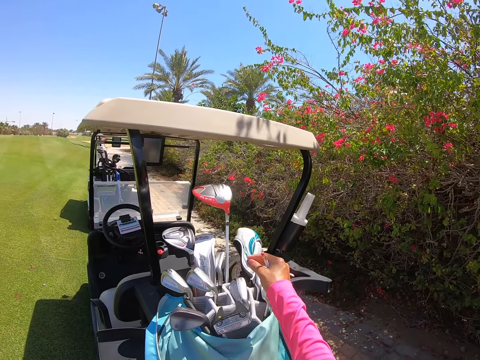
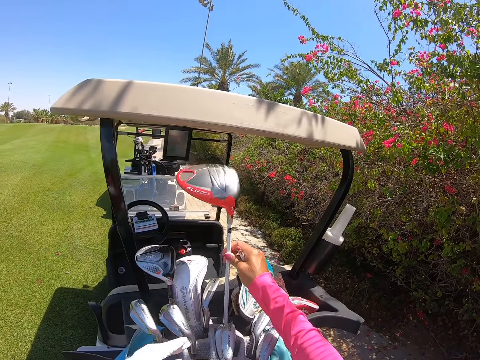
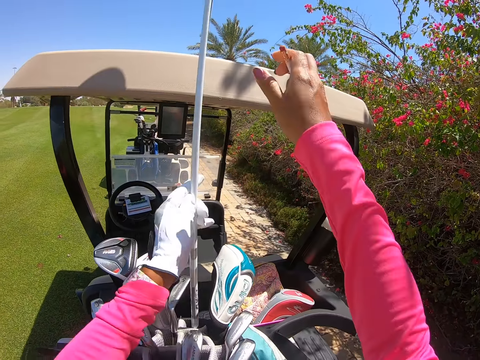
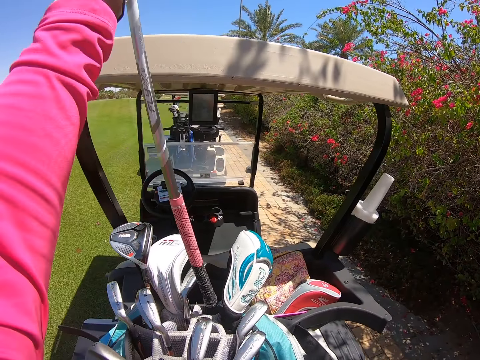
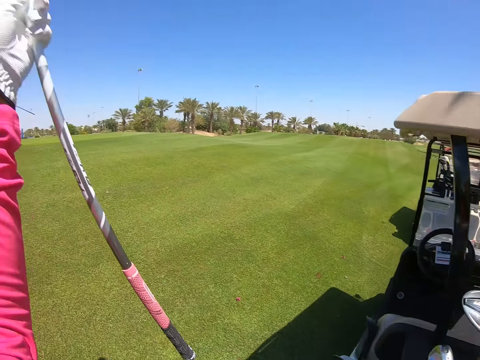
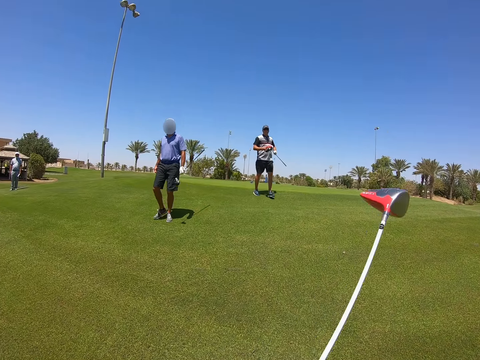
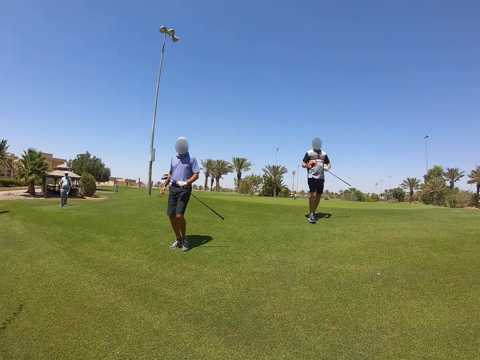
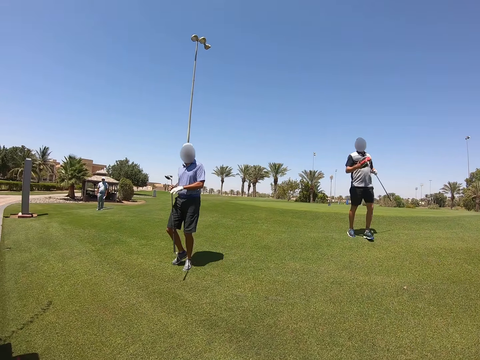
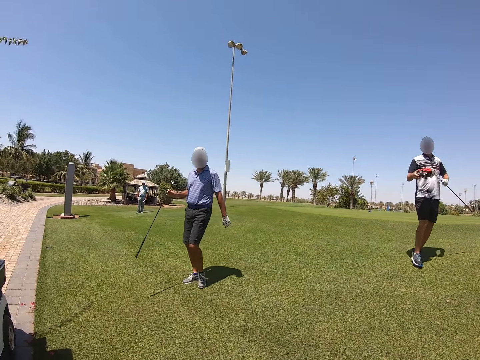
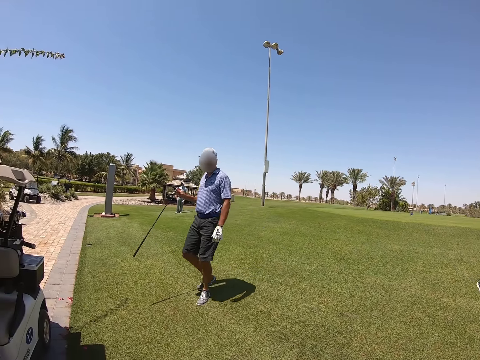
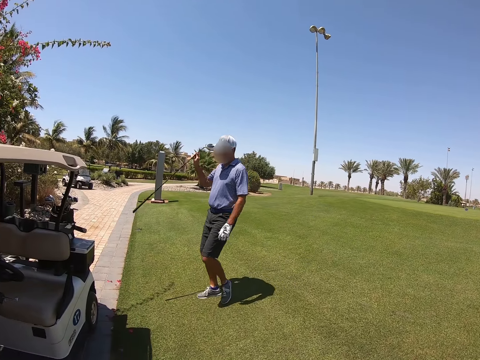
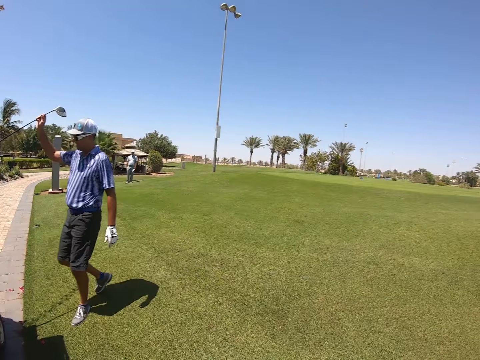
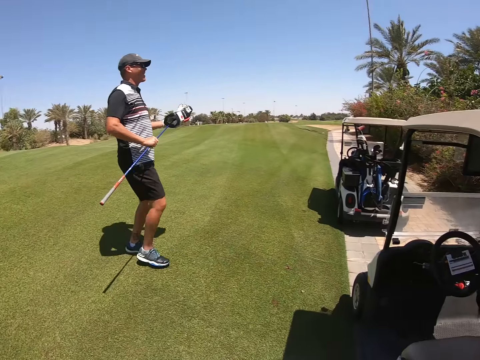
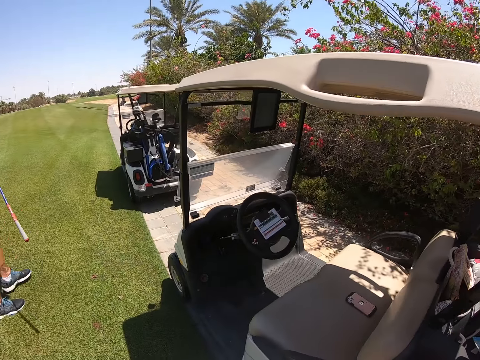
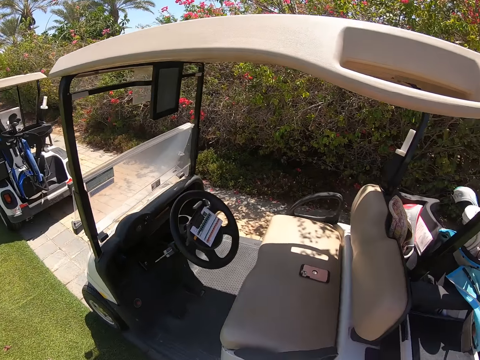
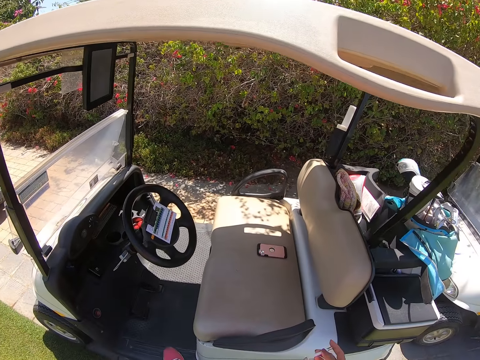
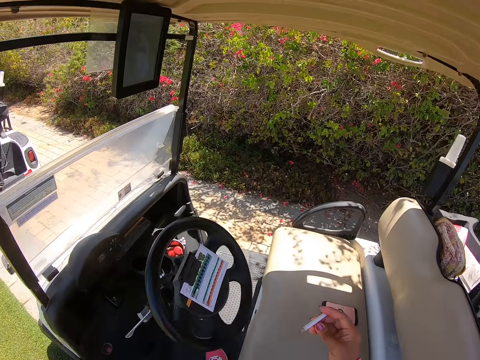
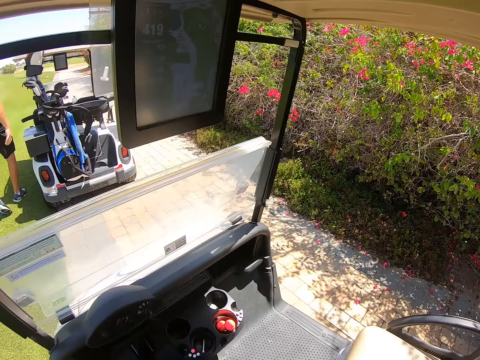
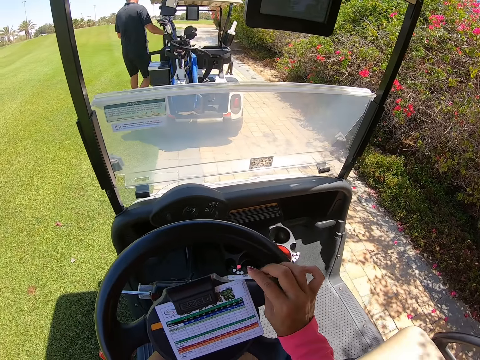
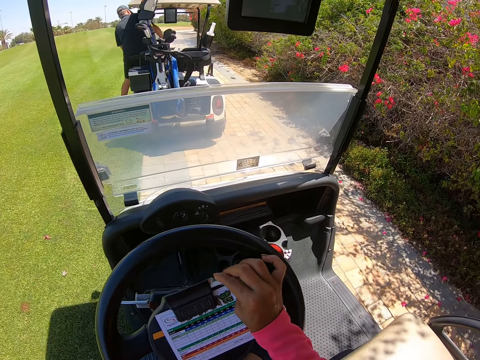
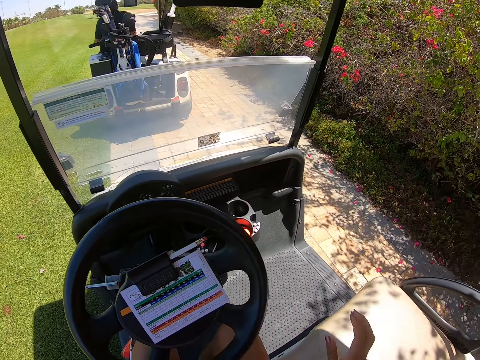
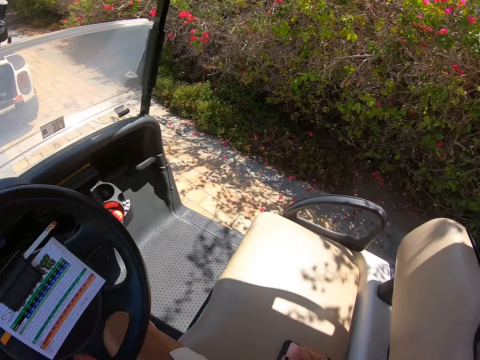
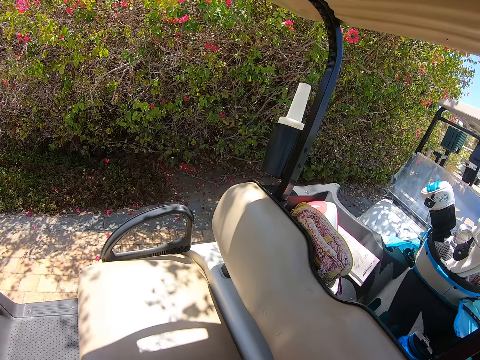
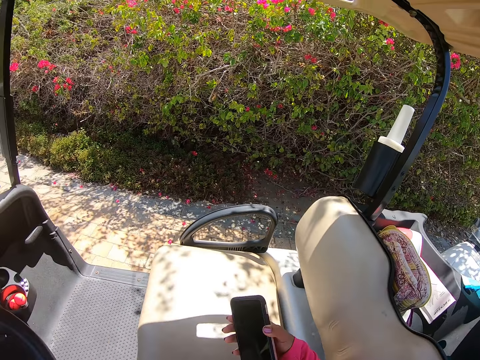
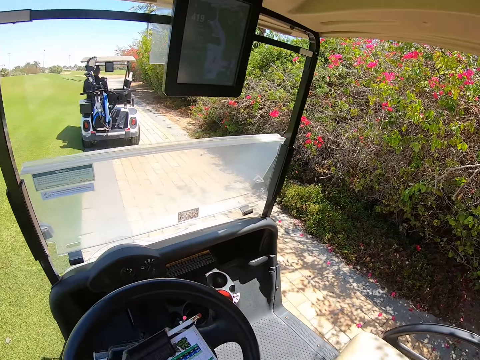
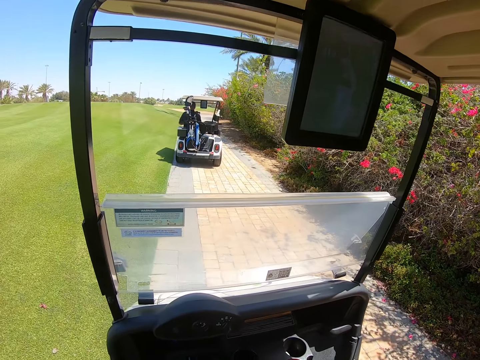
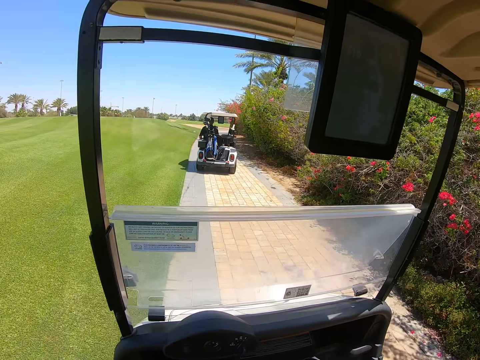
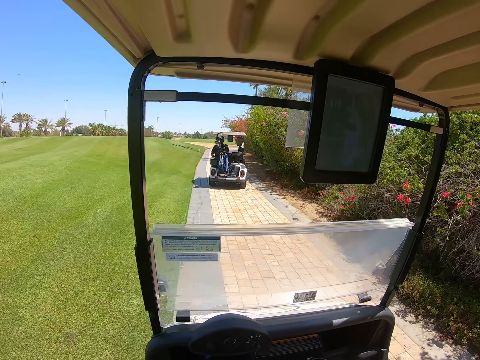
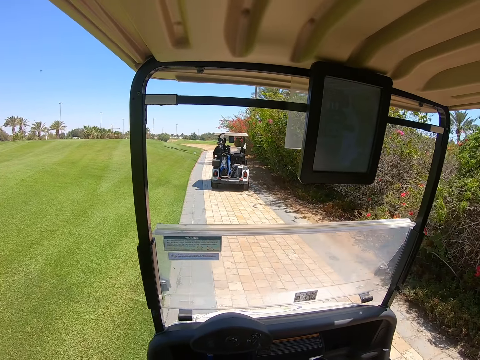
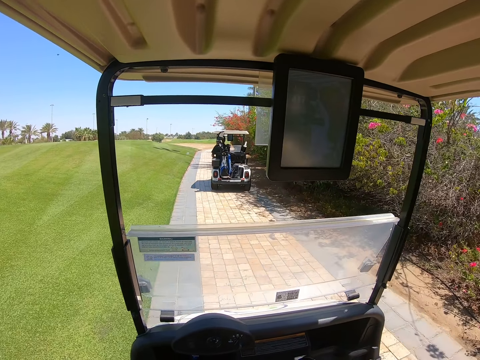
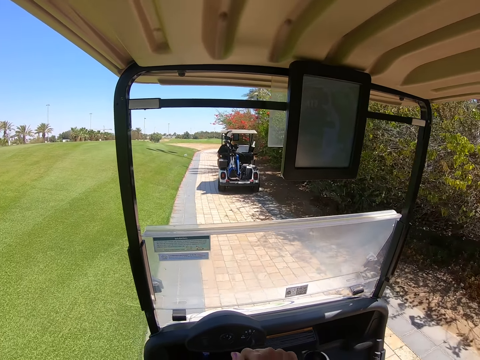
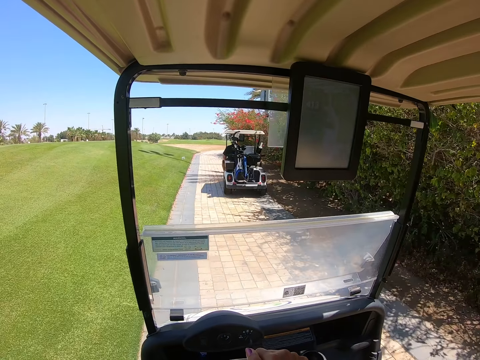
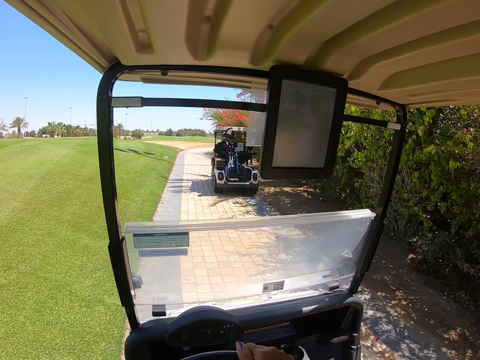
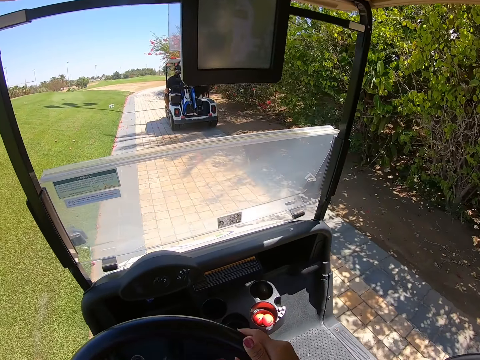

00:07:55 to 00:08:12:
The camera wearer picks up a golf club from a golf bag. They get into the golf cart. They put the pen on a clip on the steering wheel. They lift their phone from the seat. They drive the golf cart forward.

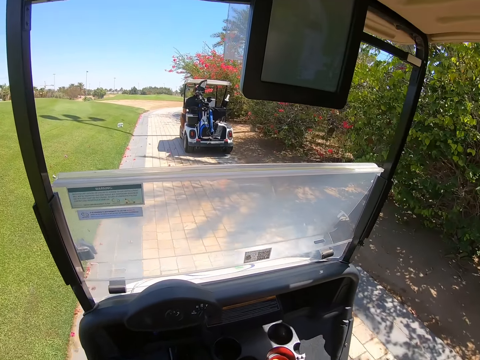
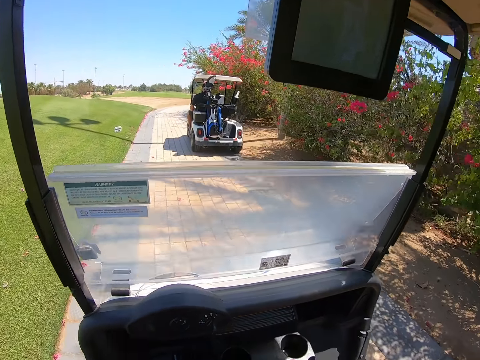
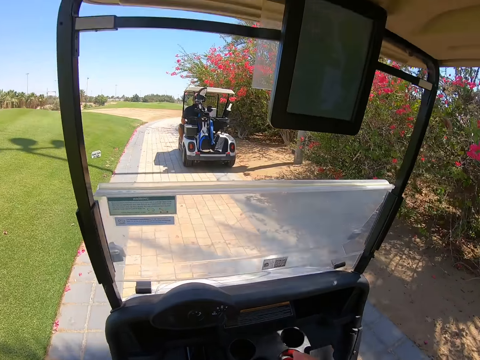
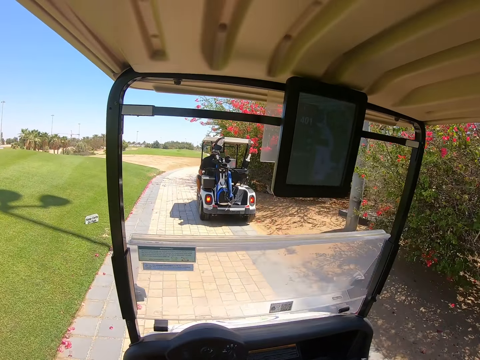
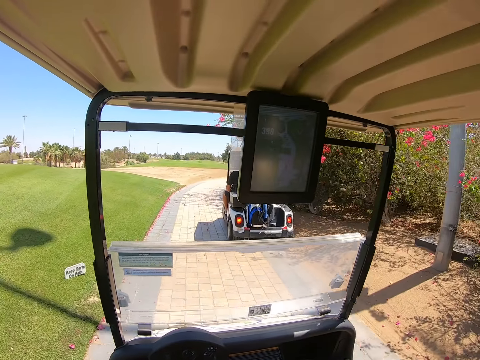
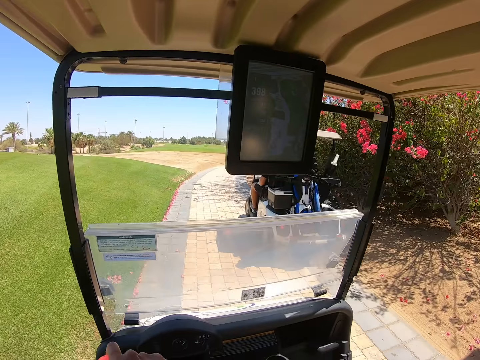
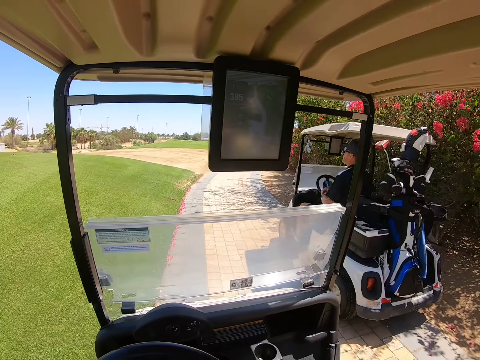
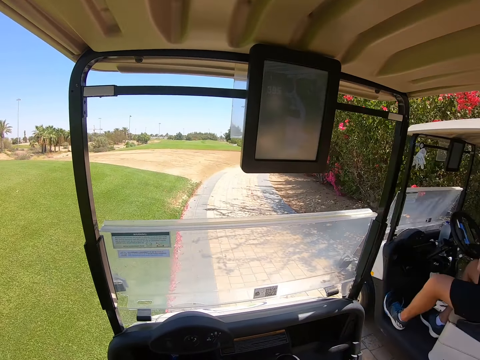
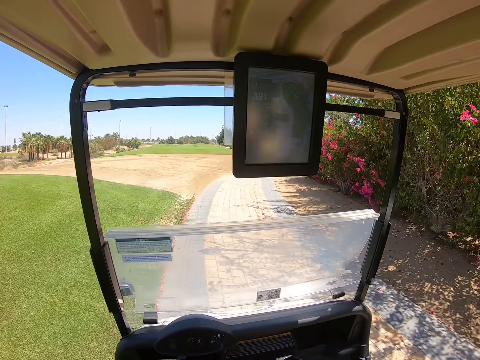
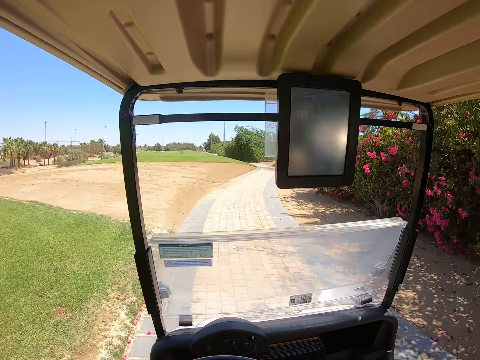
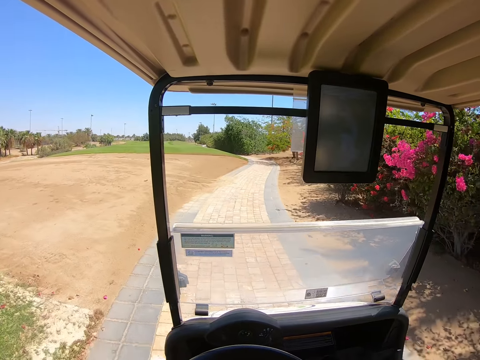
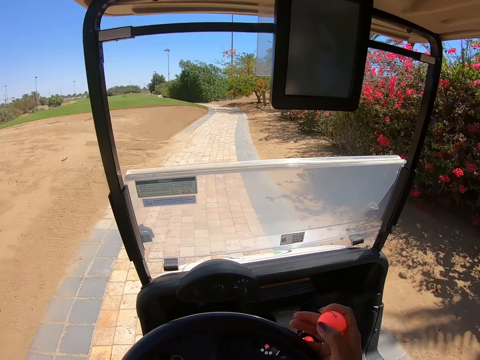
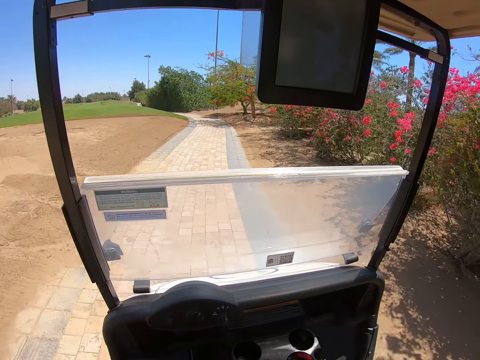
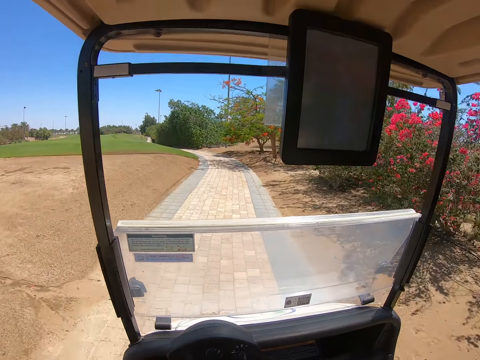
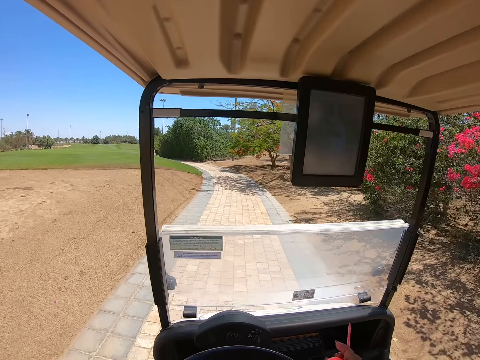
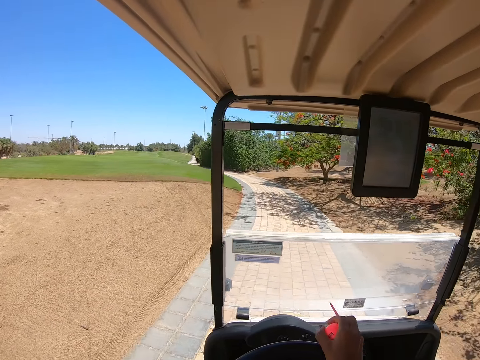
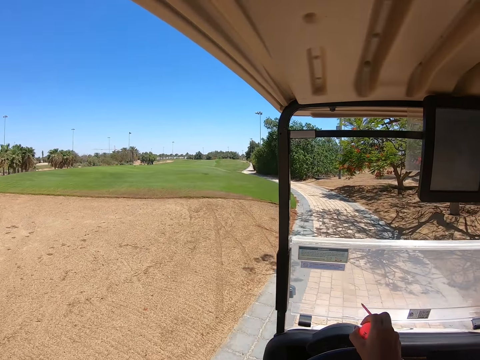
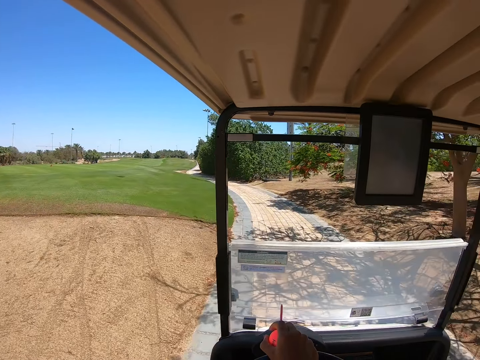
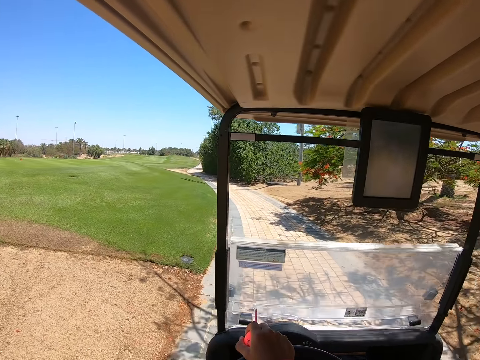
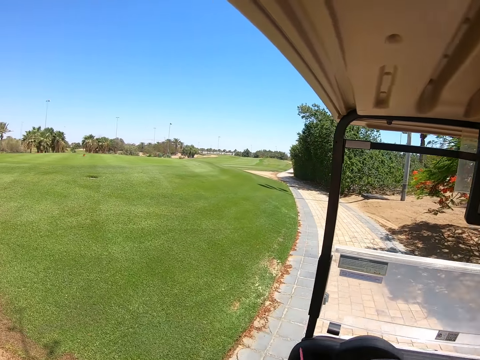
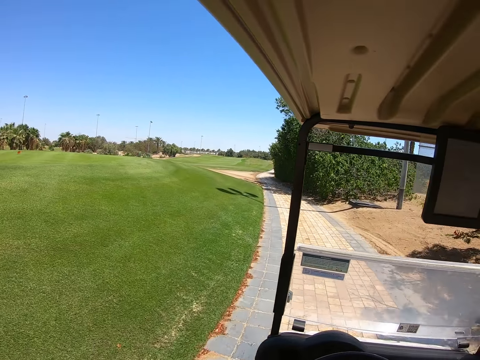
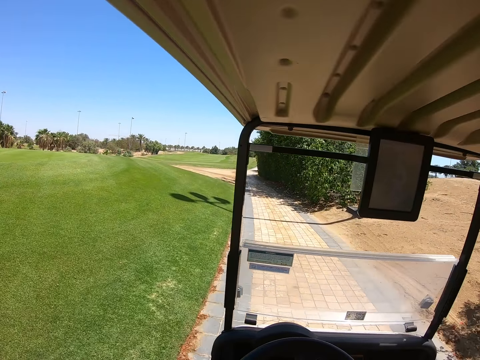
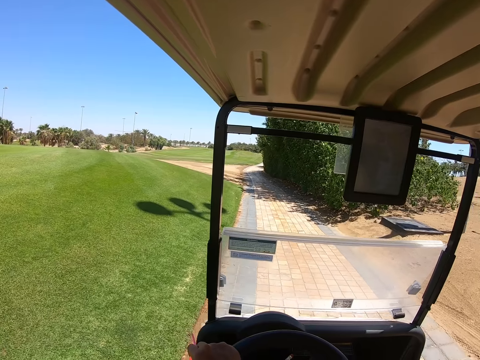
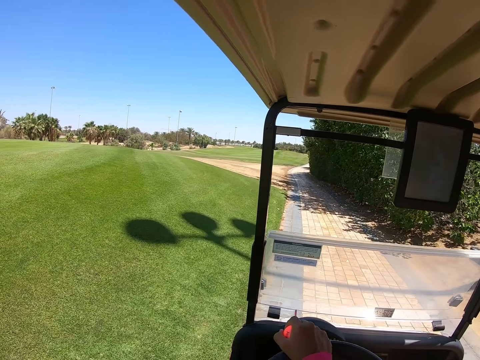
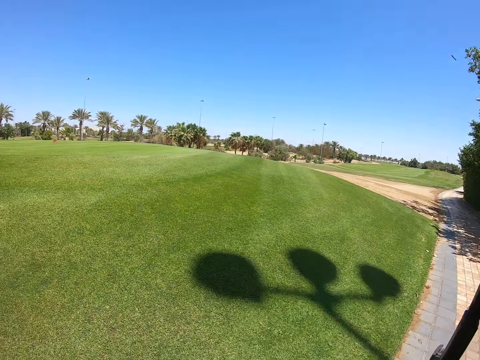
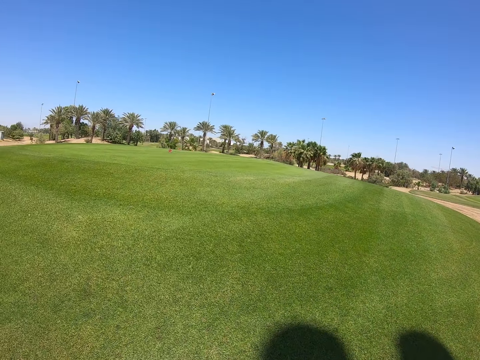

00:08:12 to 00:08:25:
The camera wearer picks up a golf ball from the cup holder in the golf cart. She holds the golf ball in her hand. She stops the golf cart.
